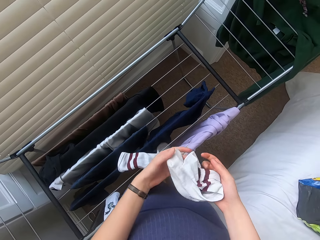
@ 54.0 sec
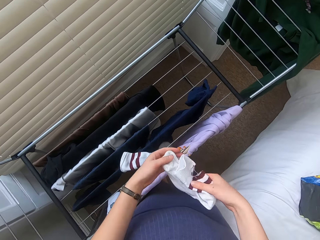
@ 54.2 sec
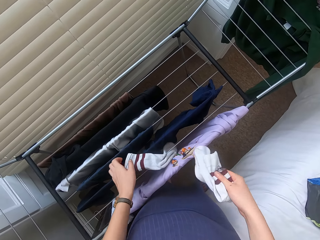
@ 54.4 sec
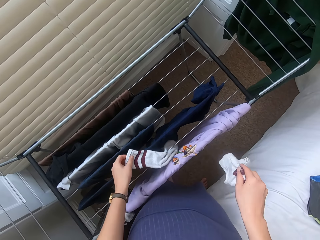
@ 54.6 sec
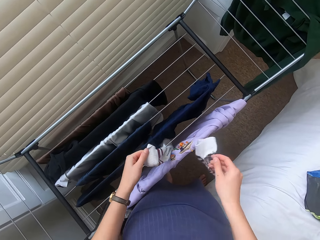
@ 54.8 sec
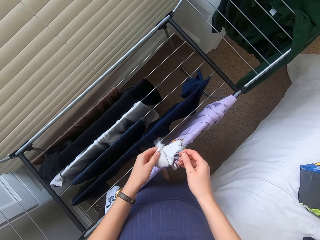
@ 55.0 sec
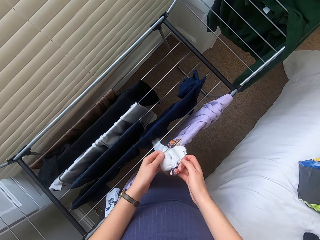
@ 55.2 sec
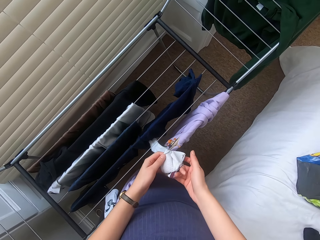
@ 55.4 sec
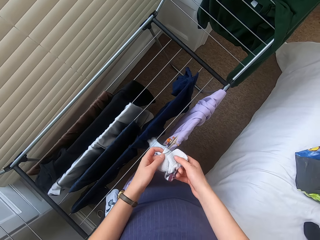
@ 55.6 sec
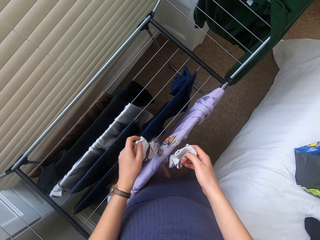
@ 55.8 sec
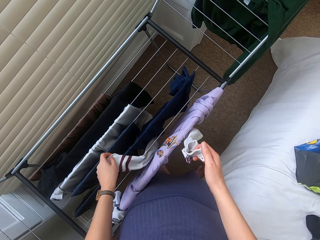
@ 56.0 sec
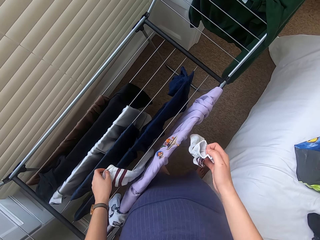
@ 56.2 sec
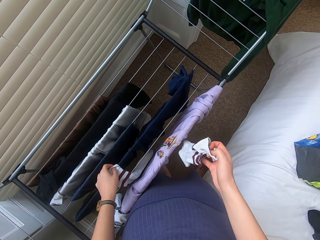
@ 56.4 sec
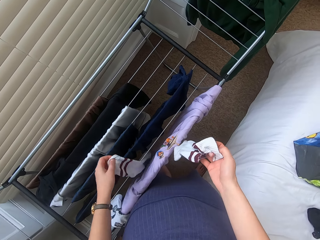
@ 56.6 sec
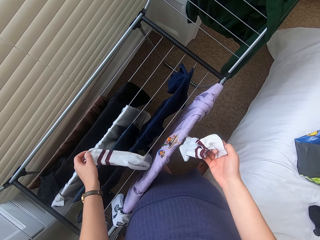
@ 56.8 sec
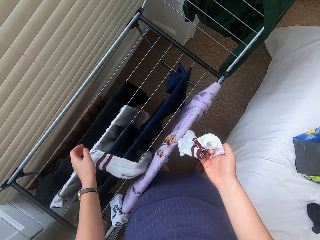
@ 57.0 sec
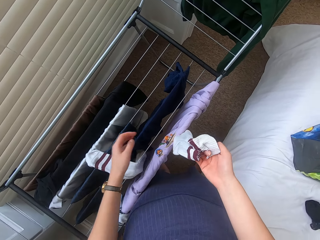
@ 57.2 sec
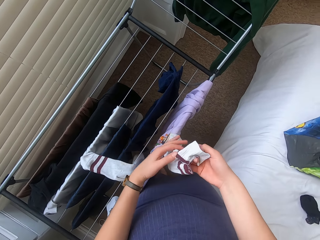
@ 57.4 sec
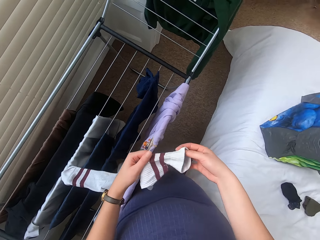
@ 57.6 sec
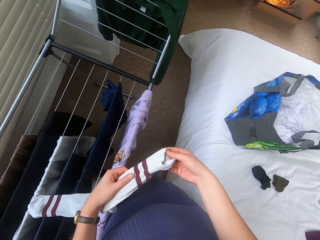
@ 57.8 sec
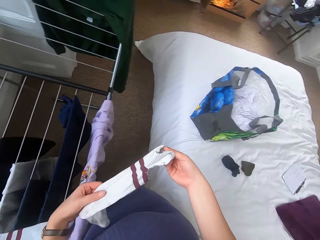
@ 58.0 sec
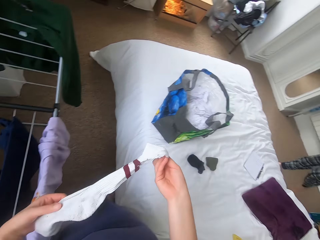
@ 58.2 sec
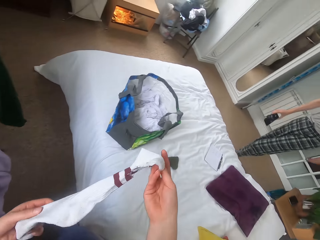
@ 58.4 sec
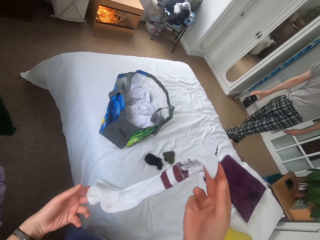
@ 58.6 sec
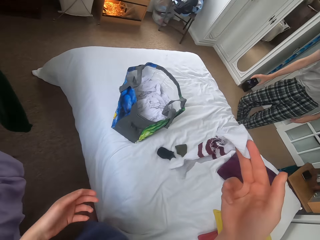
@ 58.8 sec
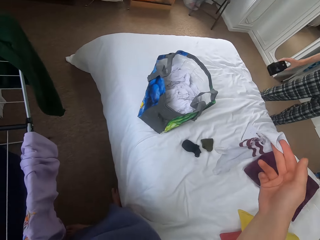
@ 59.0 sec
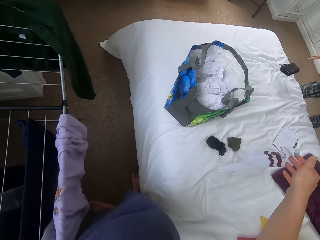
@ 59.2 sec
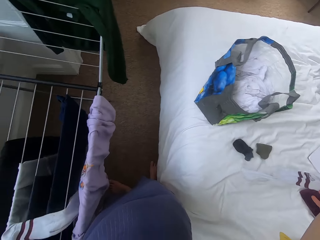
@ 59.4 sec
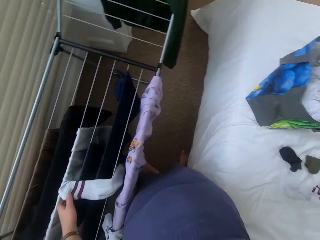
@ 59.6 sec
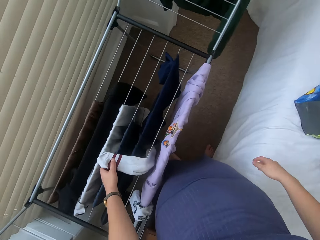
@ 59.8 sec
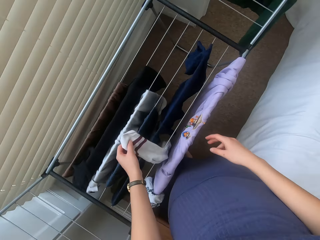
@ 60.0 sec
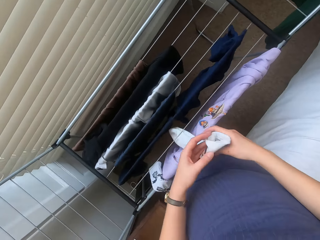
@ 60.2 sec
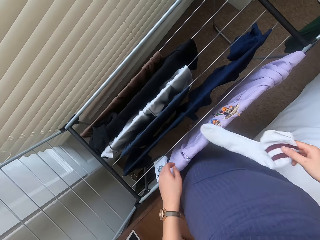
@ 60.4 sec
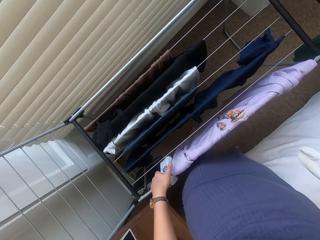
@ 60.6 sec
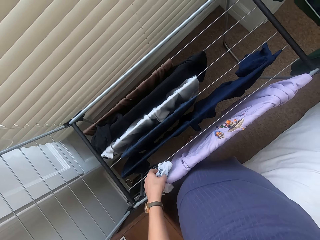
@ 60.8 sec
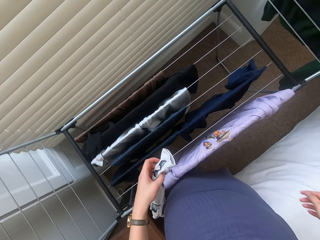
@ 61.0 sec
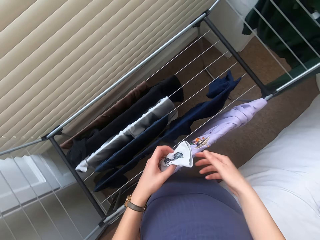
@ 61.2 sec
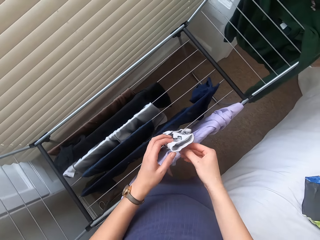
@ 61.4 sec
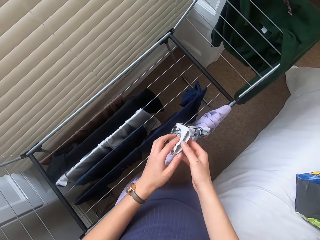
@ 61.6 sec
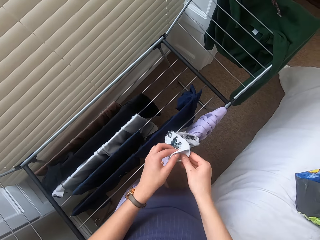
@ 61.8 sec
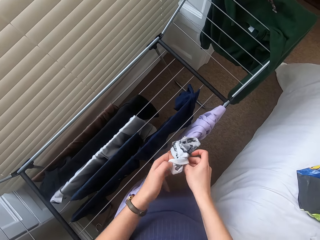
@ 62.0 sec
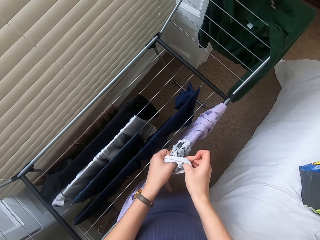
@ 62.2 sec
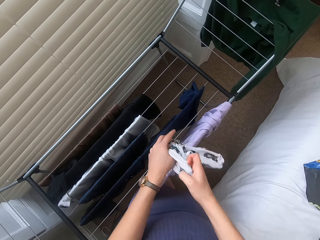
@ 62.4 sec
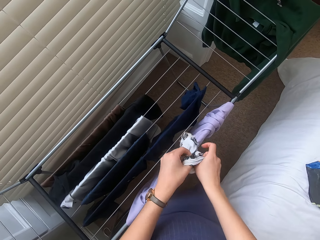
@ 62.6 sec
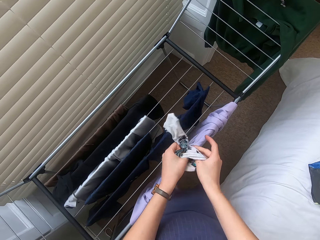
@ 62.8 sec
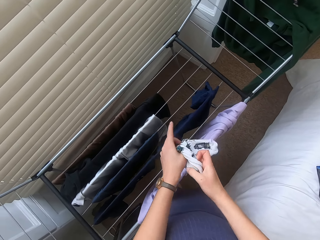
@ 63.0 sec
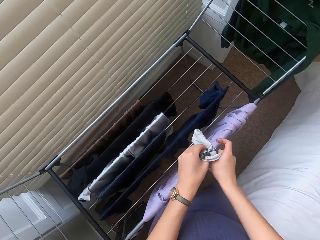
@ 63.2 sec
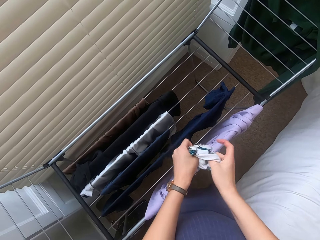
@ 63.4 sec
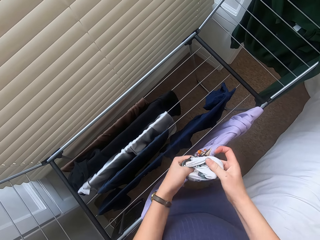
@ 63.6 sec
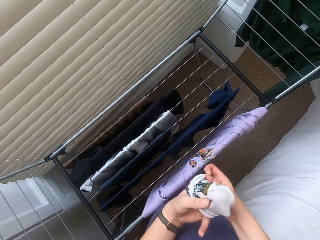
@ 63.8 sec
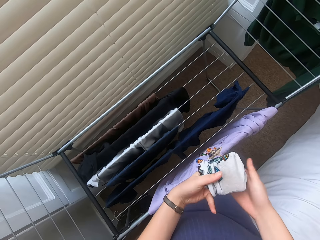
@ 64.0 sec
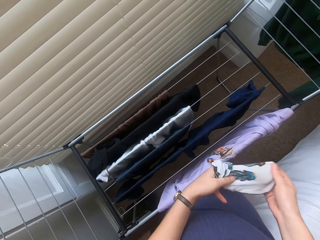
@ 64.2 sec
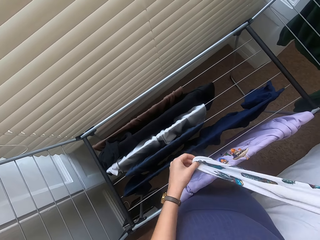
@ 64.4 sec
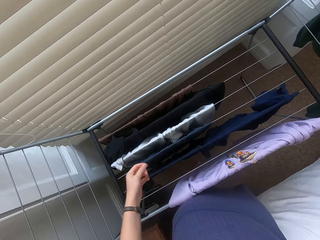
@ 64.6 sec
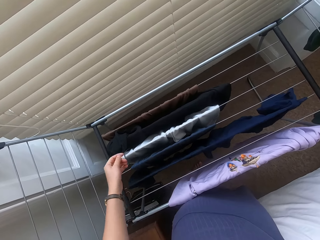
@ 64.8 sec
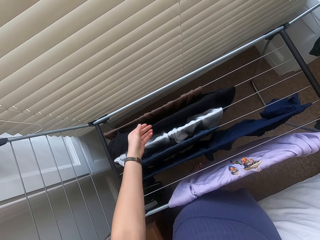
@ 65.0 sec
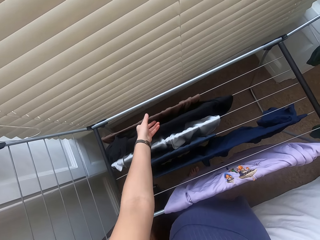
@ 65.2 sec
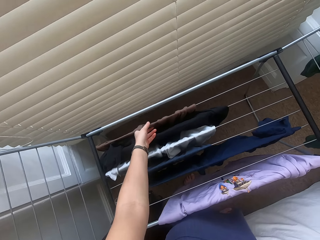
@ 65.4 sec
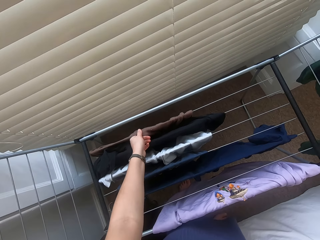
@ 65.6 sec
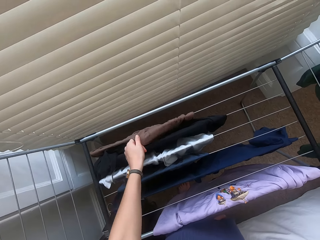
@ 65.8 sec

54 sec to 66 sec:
The camera wearer puts socks on the bed. They remove socks on the clothesline and fold the socks.

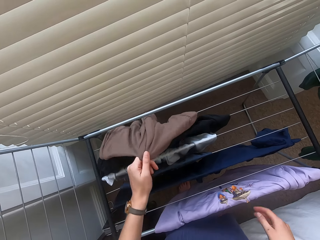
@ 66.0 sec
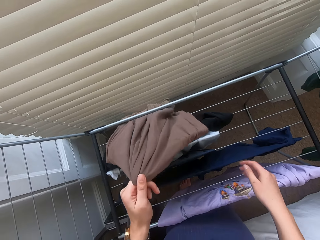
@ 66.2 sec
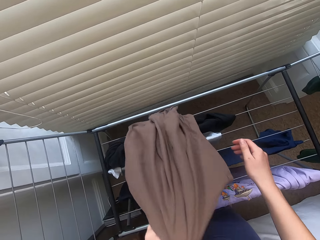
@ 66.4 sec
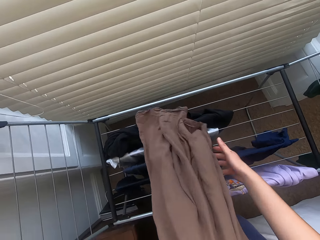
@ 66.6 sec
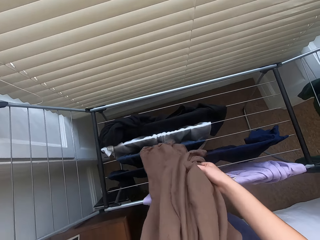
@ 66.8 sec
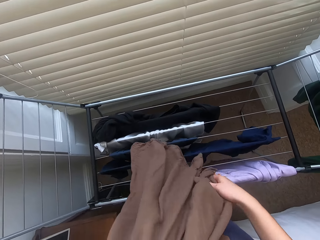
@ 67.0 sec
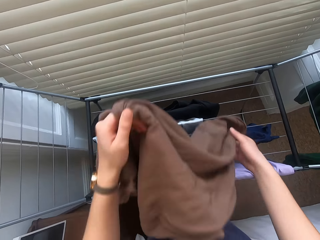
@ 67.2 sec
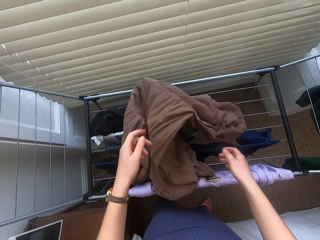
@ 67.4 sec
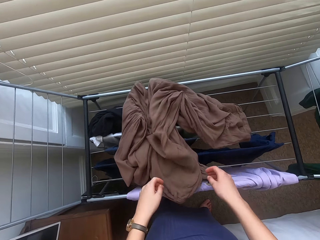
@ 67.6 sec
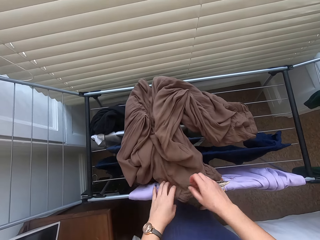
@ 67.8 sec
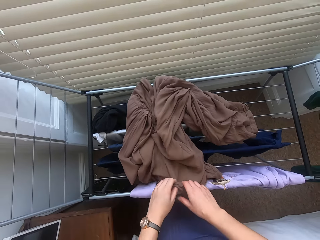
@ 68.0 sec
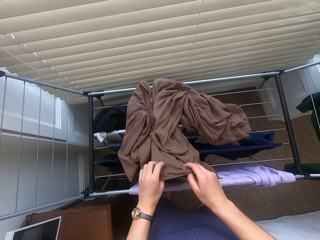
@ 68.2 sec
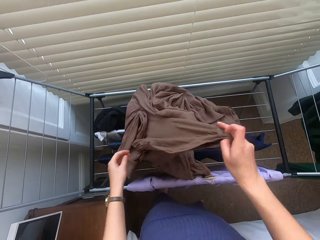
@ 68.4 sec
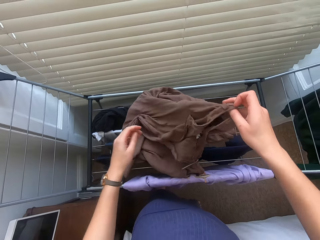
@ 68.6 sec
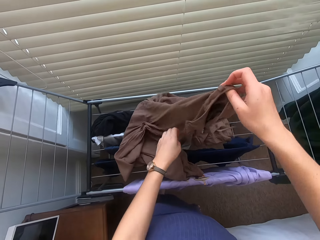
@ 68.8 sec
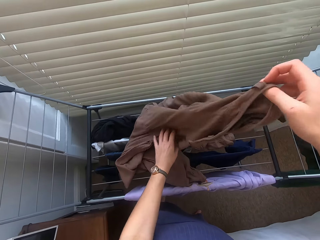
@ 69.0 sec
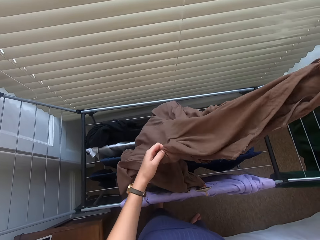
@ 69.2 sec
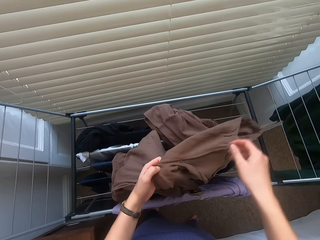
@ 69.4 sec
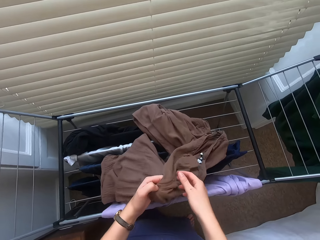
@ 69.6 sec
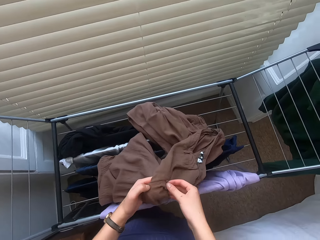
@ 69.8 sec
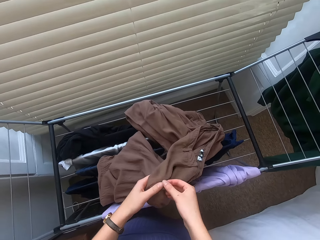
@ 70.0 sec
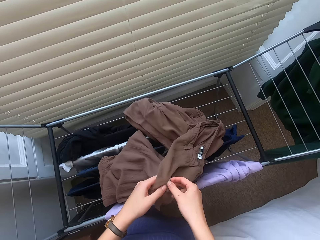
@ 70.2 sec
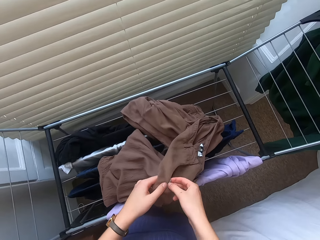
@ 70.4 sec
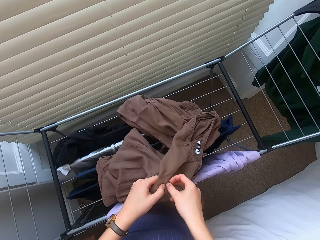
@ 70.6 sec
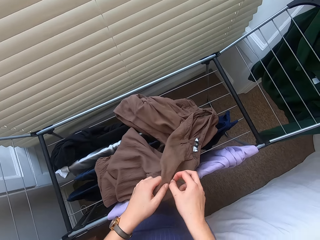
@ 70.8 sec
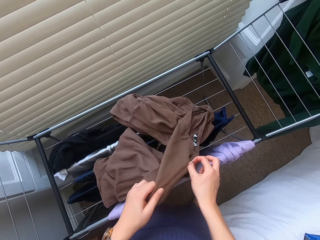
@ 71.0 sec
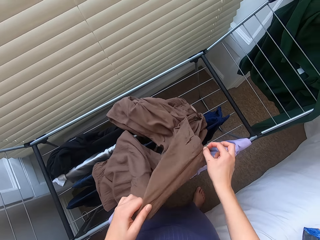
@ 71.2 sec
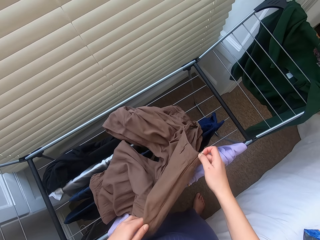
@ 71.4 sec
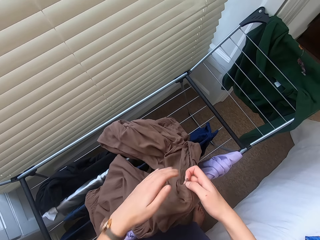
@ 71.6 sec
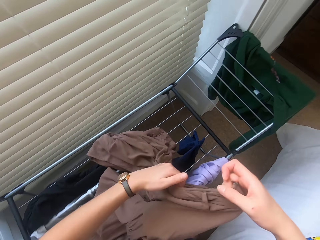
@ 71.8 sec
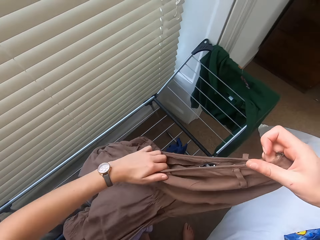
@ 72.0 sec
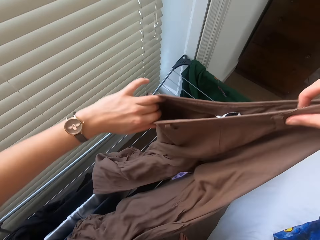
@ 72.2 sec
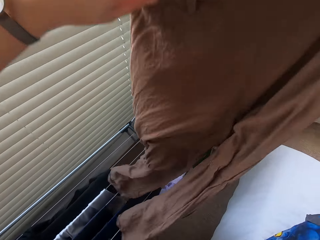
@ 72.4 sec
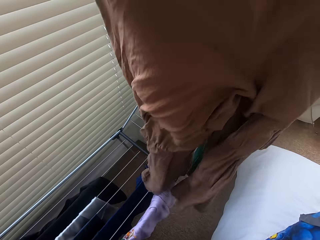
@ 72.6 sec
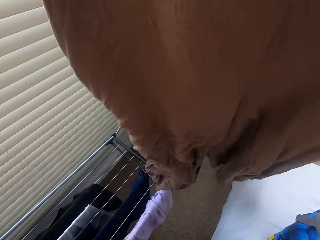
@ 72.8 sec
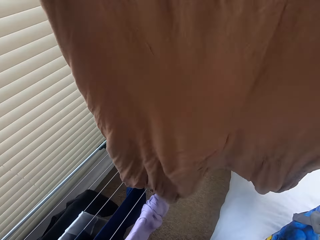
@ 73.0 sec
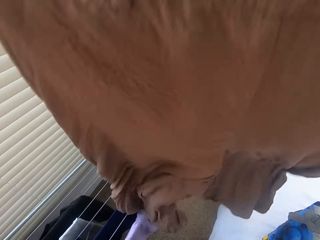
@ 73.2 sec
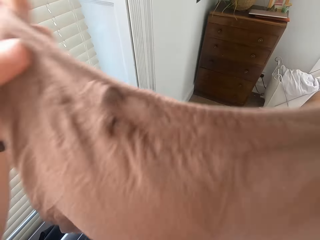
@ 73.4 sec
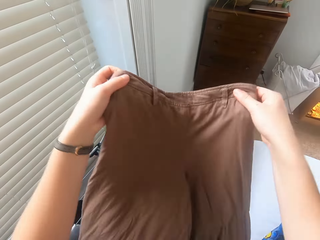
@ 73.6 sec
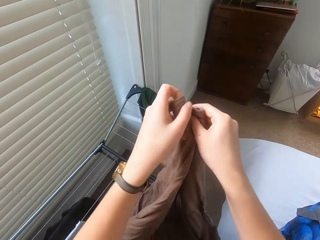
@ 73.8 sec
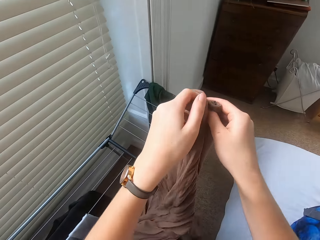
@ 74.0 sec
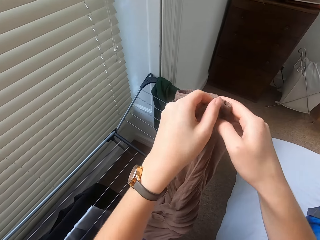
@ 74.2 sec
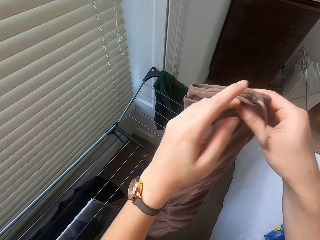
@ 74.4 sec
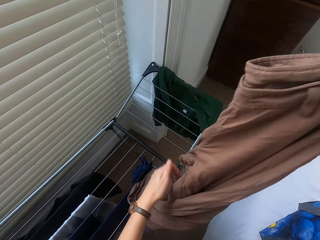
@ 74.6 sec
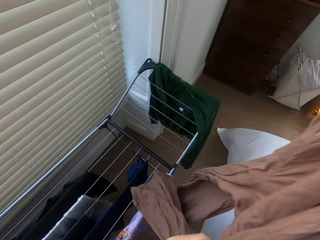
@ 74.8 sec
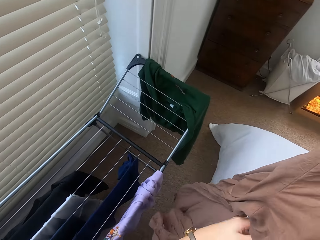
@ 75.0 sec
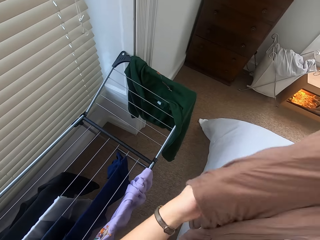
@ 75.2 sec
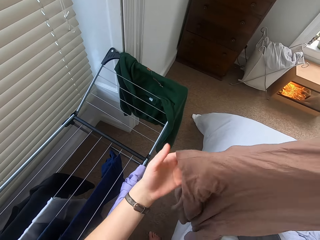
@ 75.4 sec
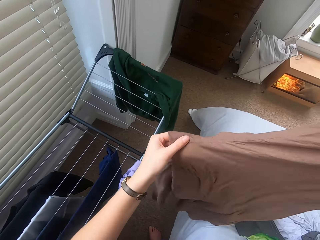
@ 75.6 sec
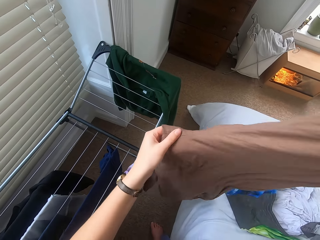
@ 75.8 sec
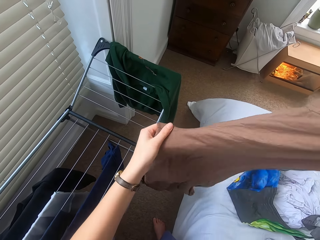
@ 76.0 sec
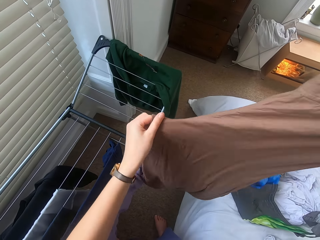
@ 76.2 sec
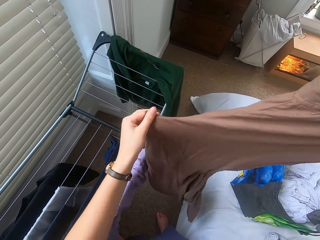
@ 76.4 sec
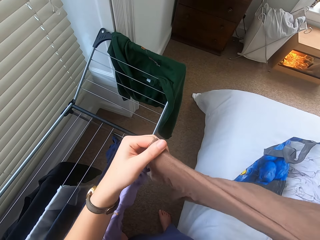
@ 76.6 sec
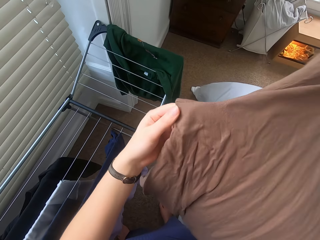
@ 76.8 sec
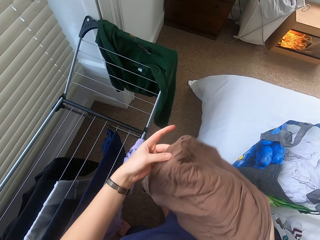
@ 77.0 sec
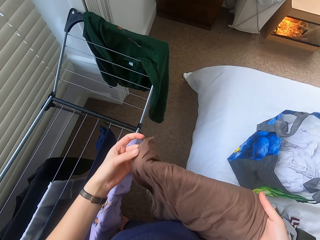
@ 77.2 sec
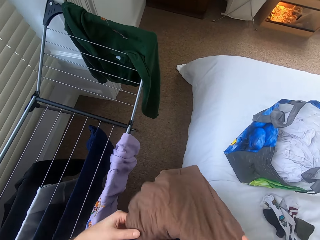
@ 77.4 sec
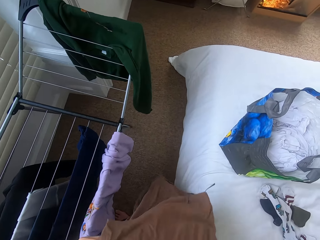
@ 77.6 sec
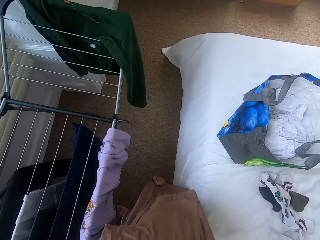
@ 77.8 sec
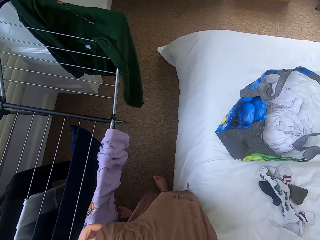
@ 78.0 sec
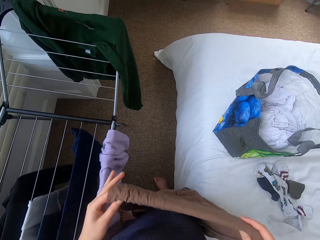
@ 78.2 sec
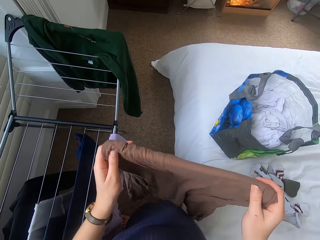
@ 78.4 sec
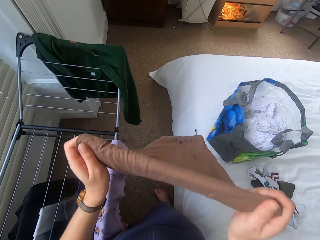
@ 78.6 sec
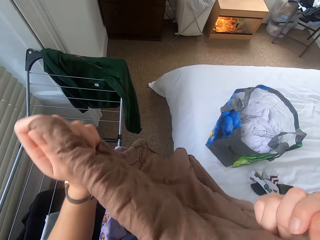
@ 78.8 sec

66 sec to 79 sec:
The camera wearer removes a cloth on the clothesline. They fold the cloth.
